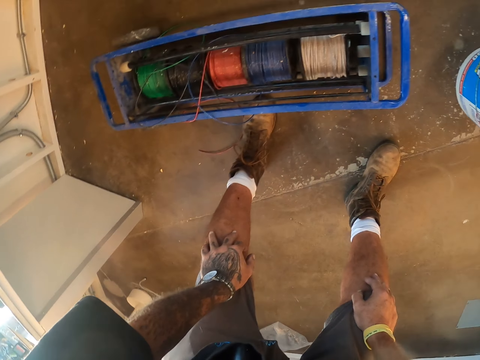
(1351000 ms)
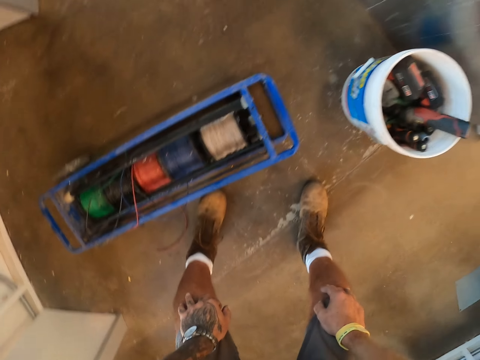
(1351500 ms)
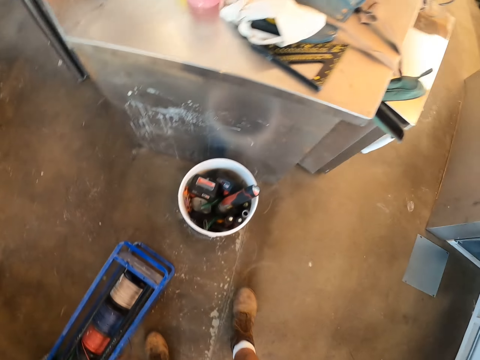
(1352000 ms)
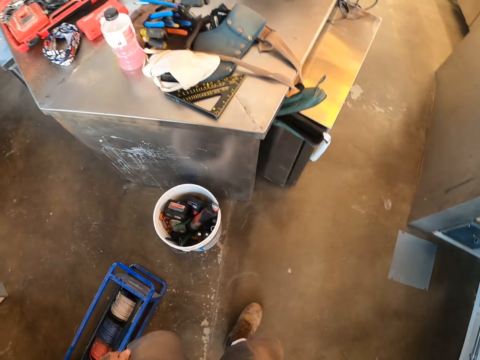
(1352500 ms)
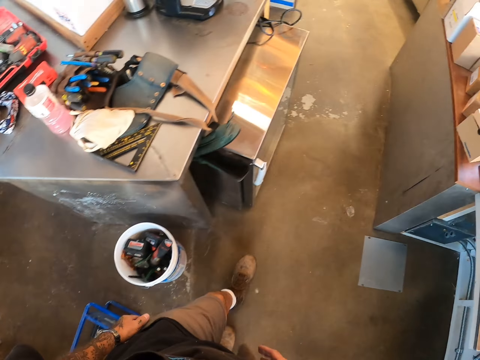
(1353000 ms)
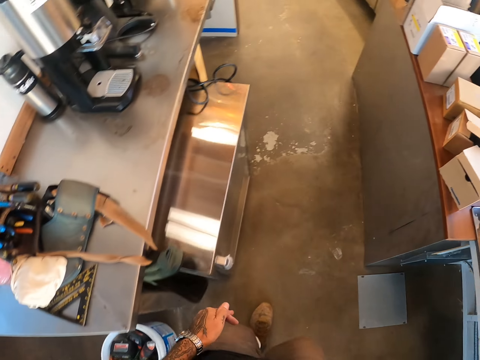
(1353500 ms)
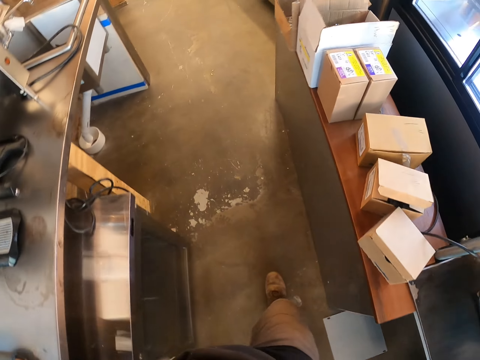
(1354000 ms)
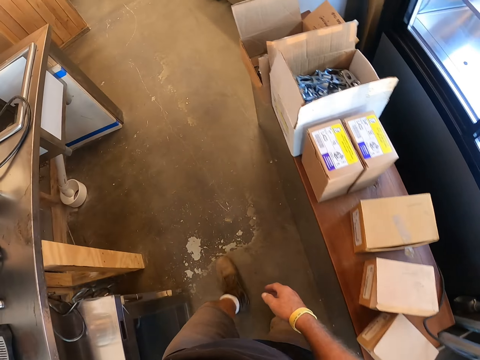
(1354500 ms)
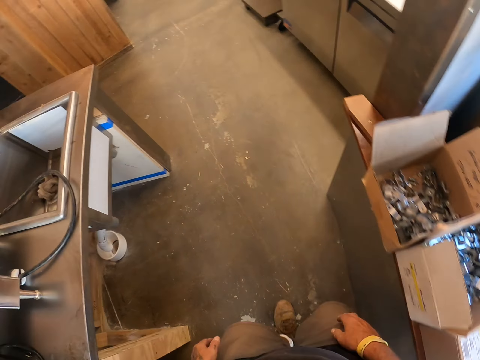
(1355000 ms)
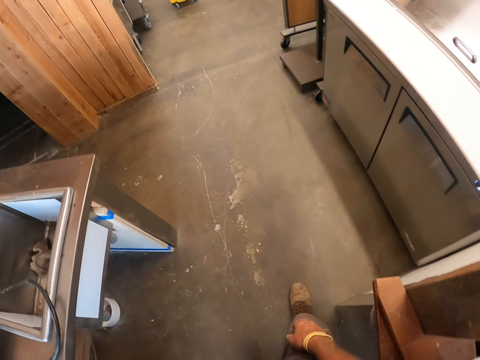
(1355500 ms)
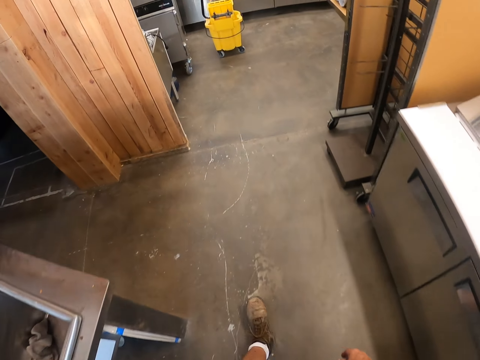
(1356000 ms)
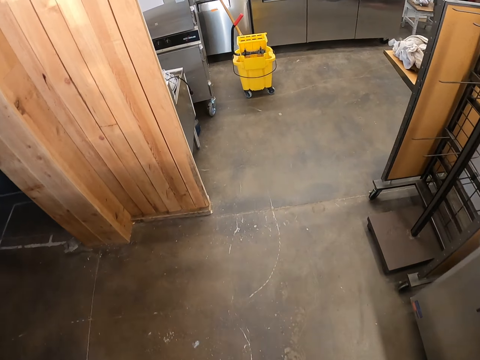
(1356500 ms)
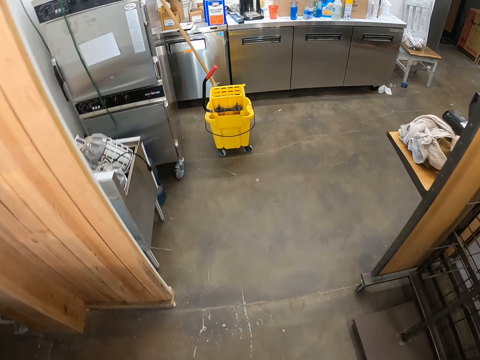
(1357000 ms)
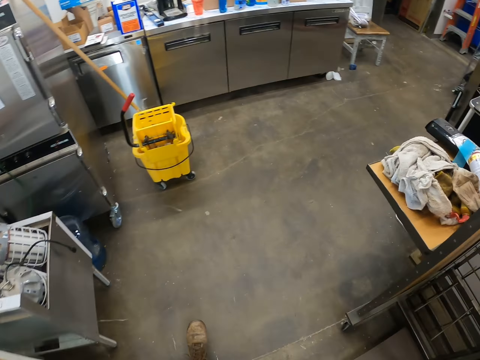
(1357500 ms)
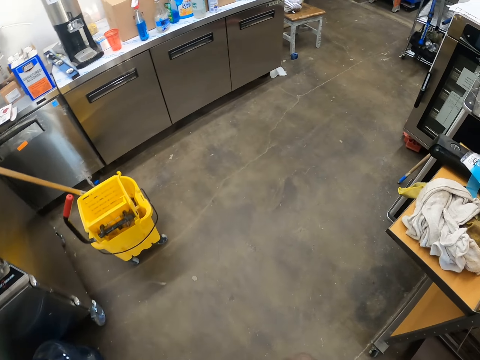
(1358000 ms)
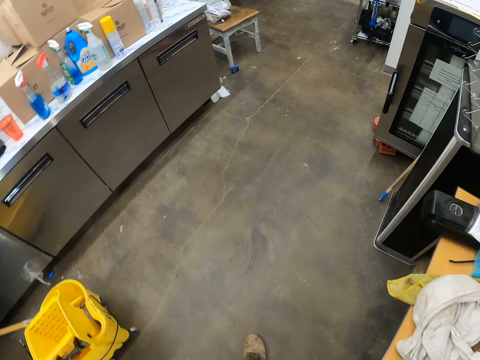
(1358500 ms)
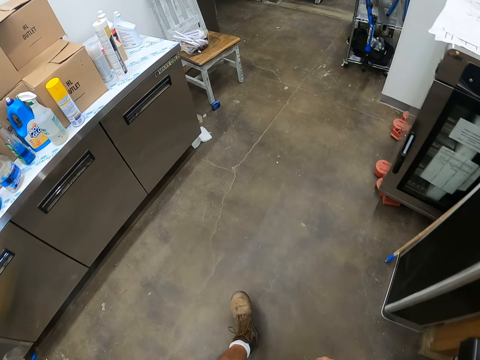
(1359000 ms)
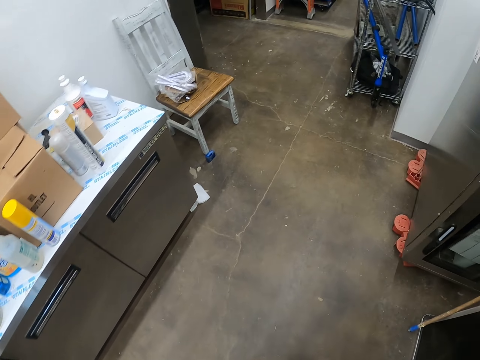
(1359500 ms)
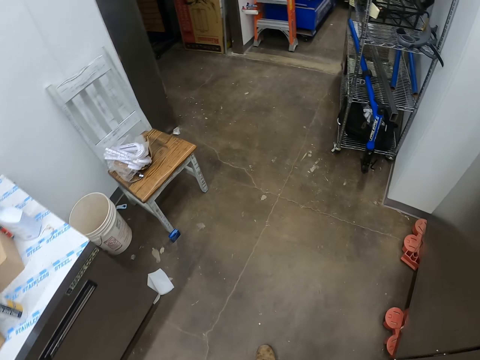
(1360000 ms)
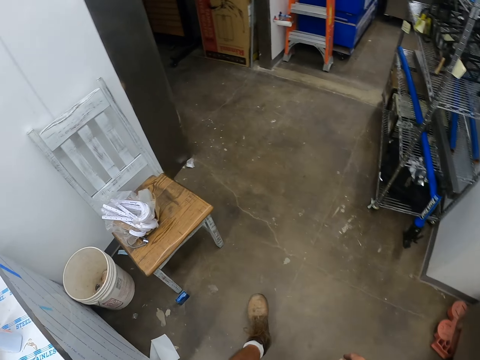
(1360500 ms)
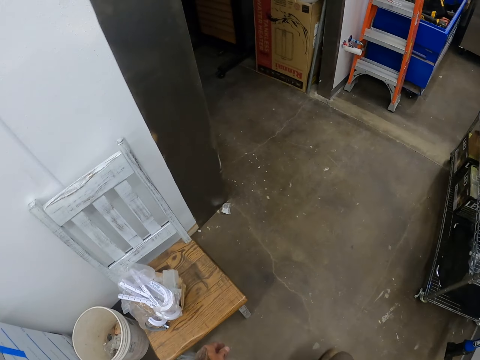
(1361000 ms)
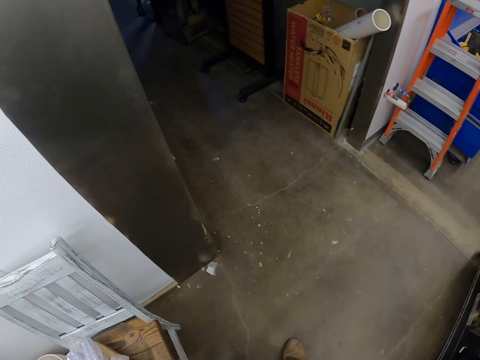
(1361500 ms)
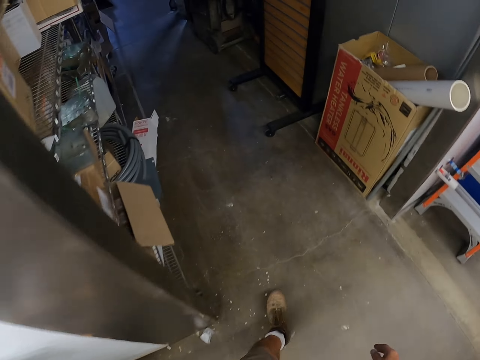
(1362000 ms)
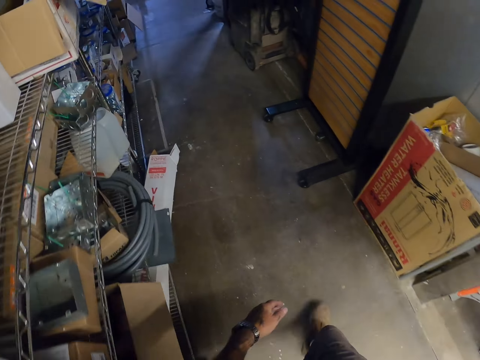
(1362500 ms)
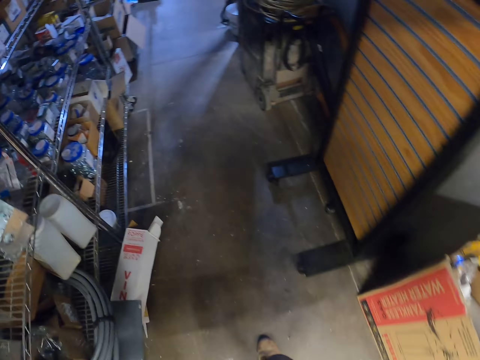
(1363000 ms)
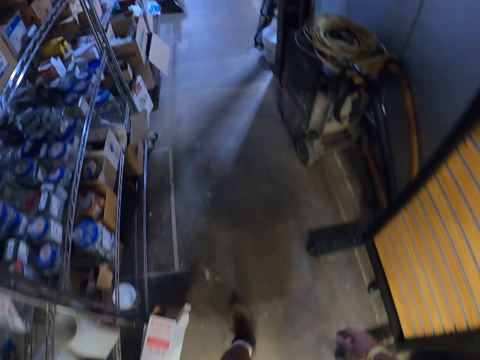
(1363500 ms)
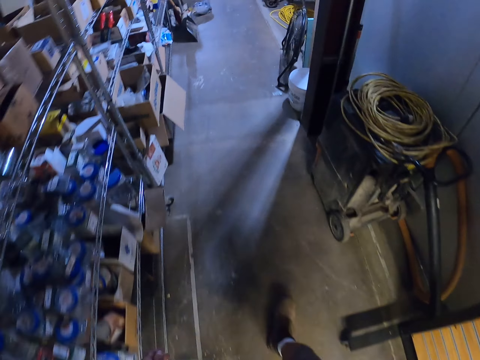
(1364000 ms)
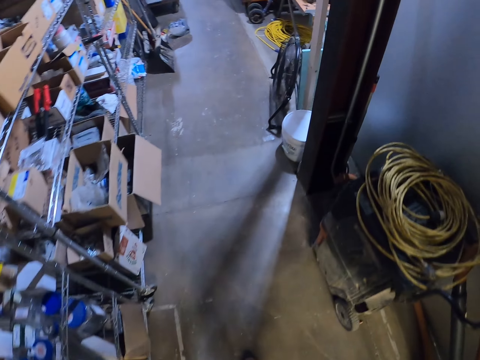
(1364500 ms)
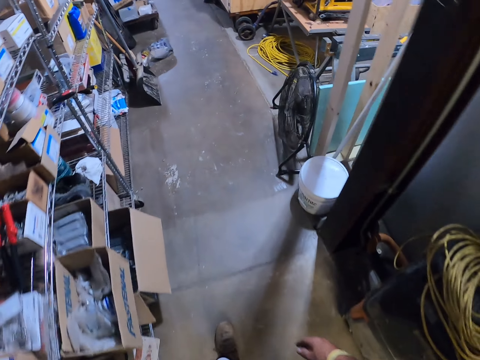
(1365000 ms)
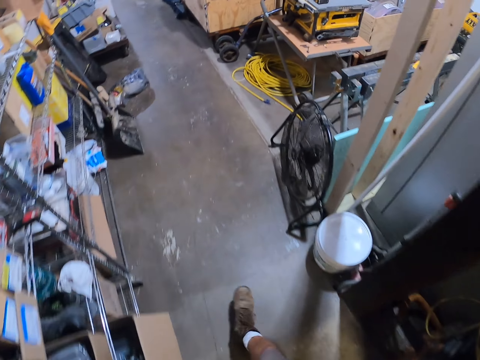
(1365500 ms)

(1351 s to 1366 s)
The camera wearer walks.

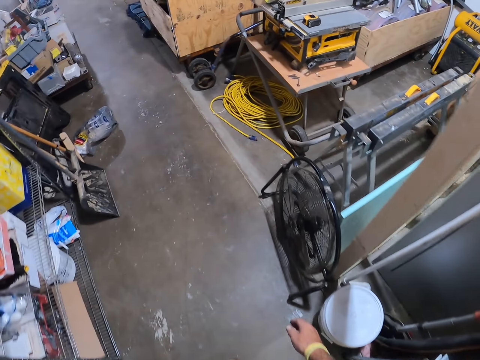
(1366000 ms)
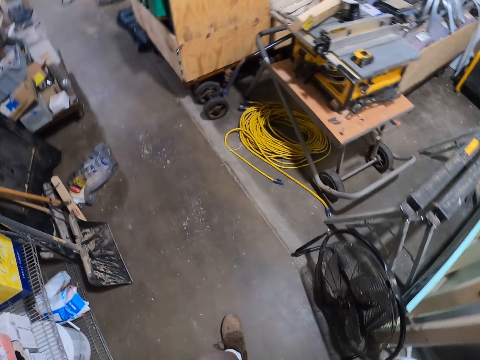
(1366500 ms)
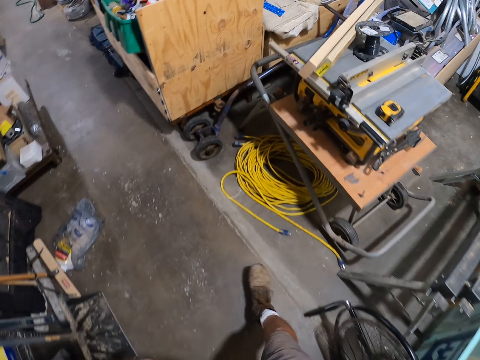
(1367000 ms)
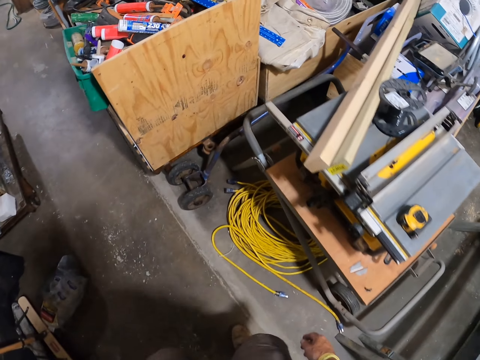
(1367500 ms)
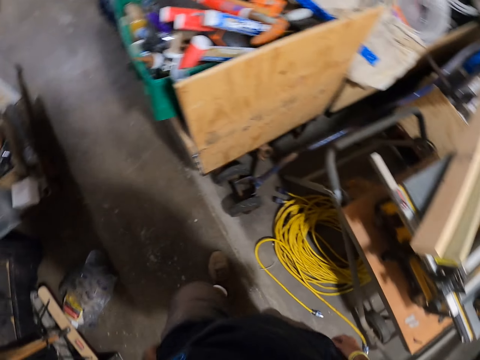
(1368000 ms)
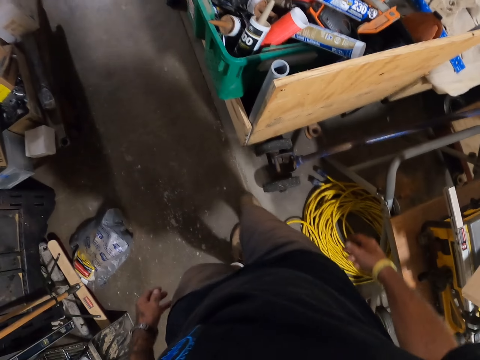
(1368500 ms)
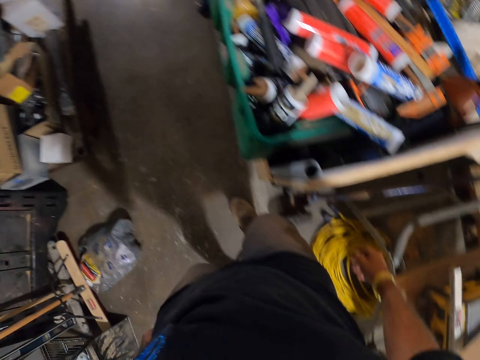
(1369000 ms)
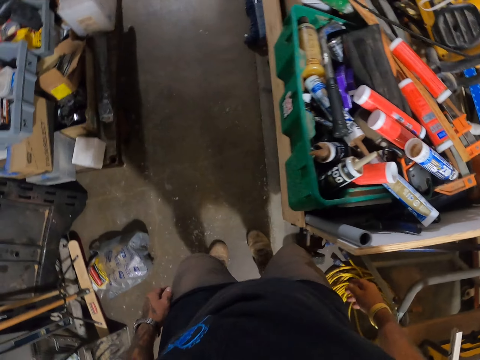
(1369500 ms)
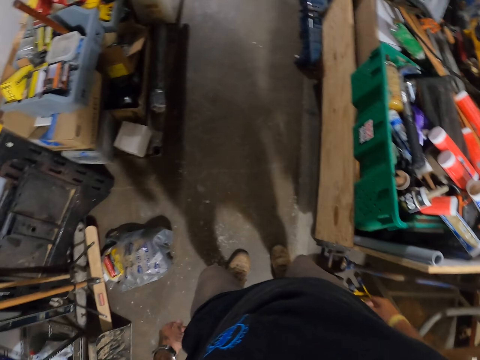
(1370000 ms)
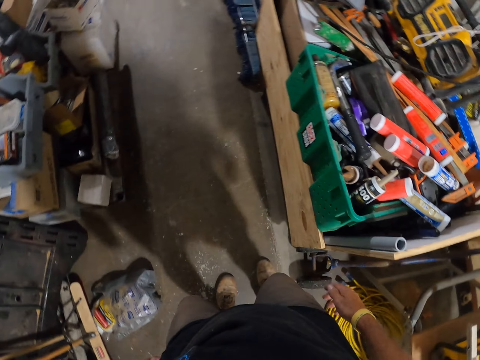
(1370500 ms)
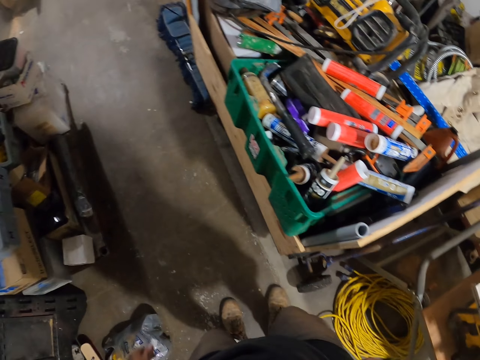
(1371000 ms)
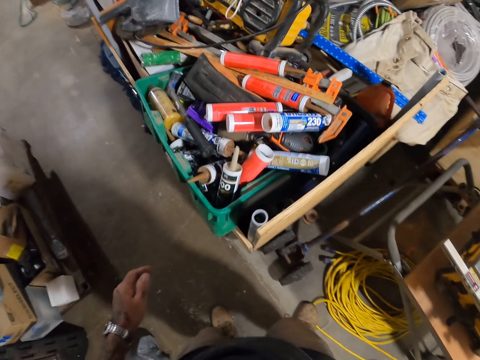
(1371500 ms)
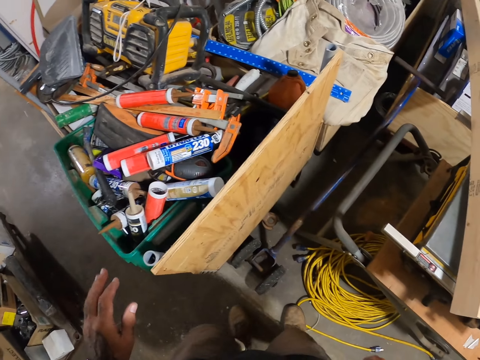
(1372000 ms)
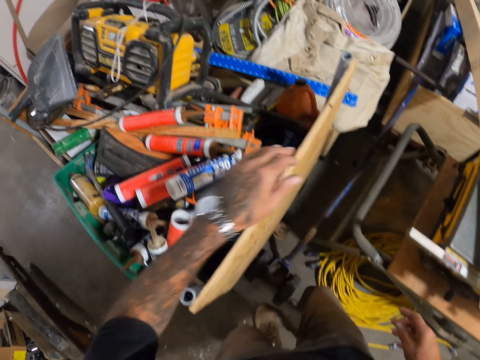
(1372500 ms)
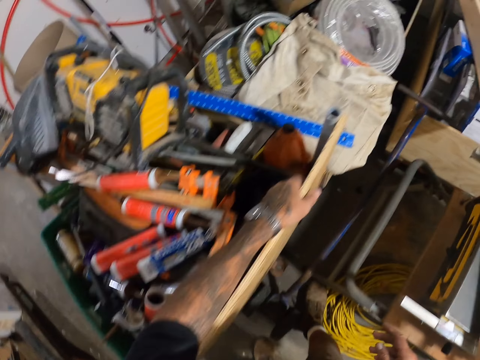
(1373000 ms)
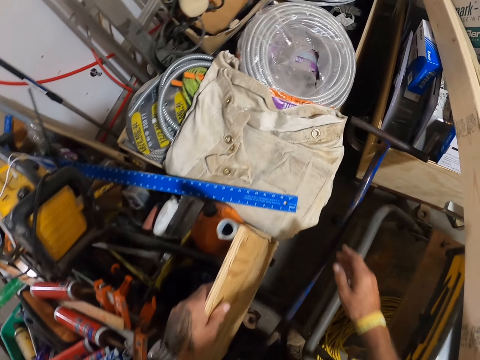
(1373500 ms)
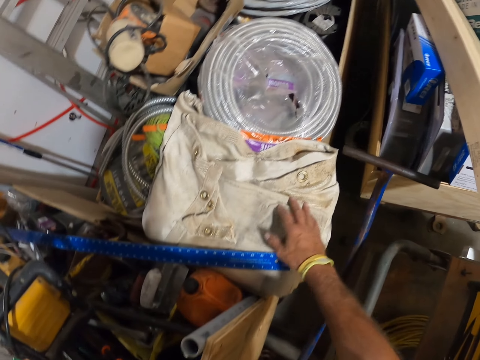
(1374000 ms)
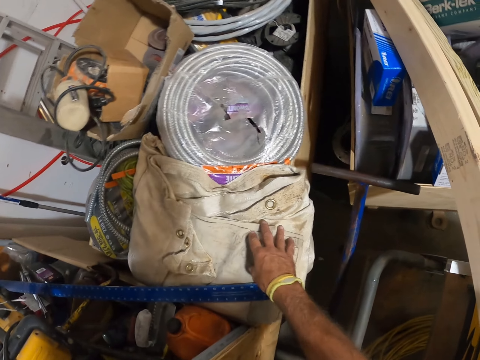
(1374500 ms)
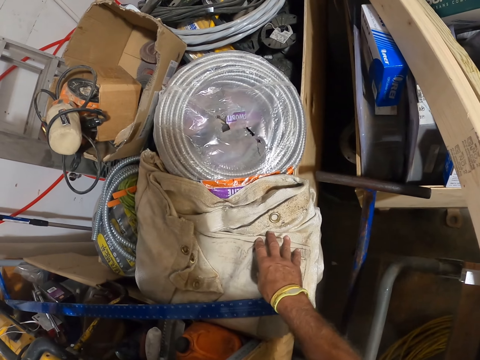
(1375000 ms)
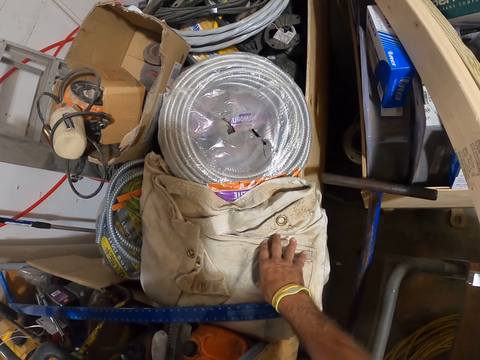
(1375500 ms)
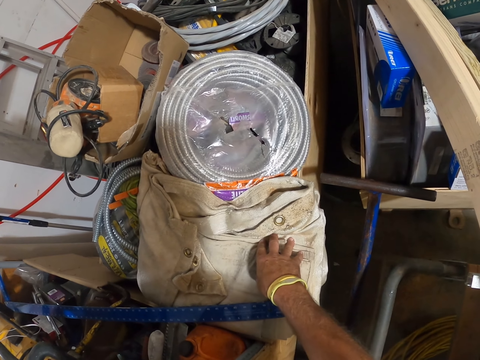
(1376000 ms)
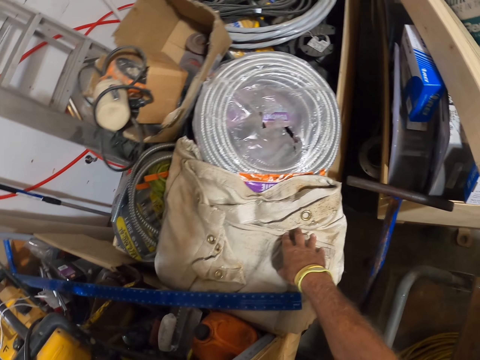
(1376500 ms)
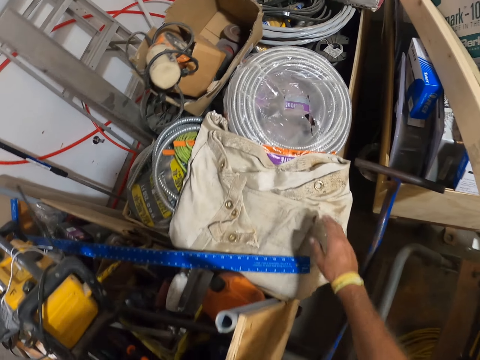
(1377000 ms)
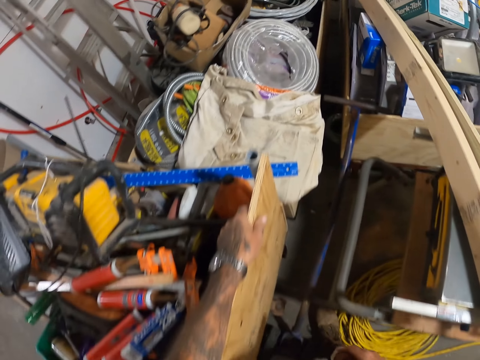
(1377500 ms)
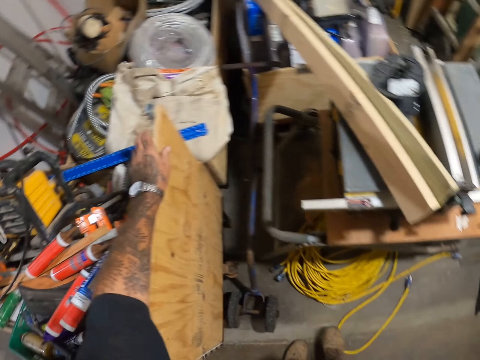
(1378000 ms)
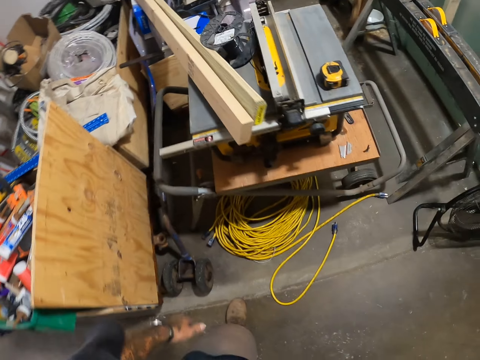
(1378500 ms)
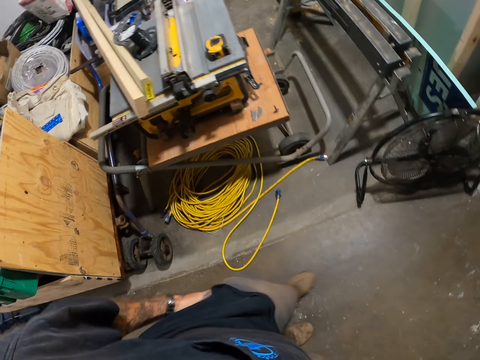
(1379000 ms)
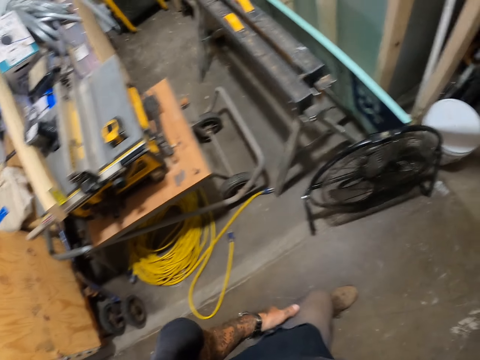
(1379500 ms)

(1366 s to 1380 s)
The camera wearer stands. They hold the board. They touch the bag.
